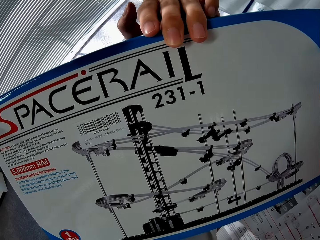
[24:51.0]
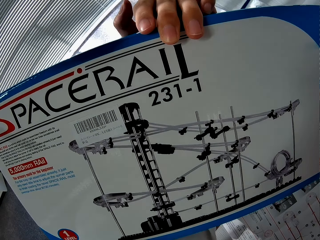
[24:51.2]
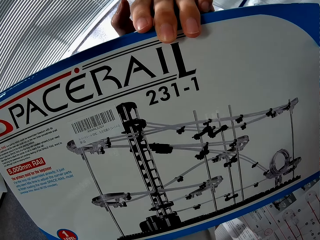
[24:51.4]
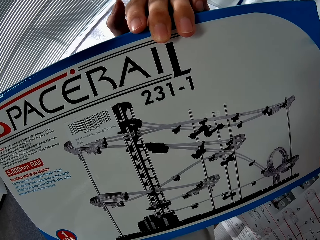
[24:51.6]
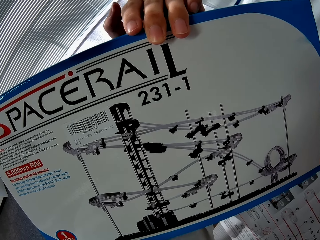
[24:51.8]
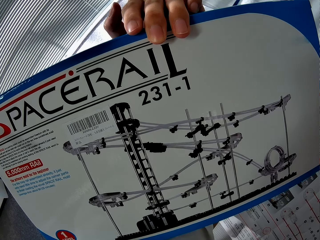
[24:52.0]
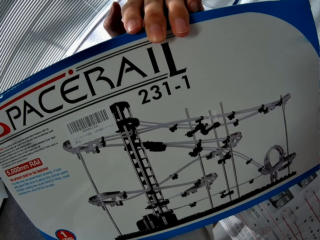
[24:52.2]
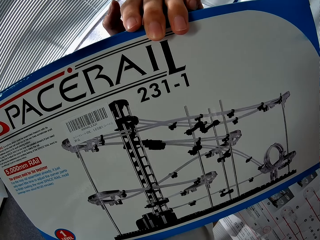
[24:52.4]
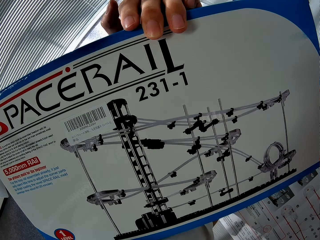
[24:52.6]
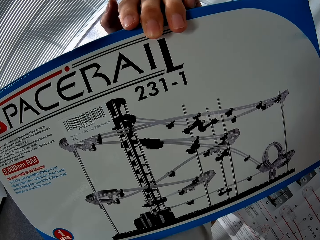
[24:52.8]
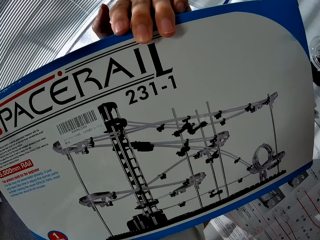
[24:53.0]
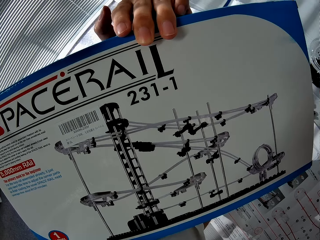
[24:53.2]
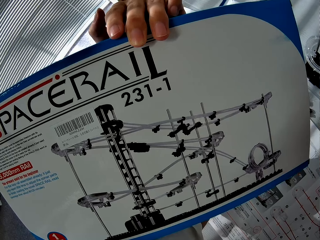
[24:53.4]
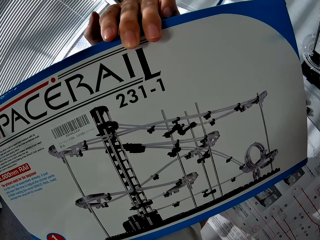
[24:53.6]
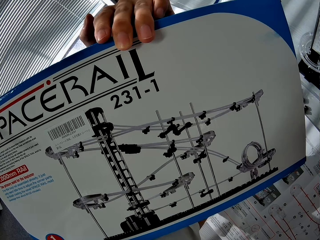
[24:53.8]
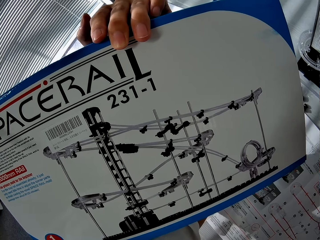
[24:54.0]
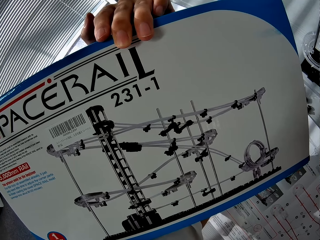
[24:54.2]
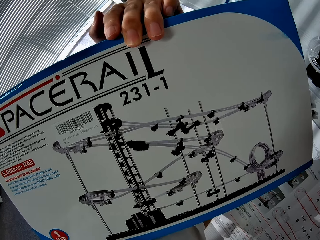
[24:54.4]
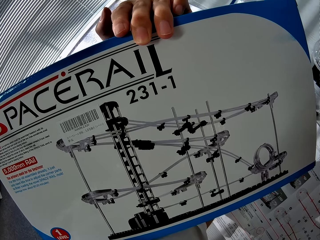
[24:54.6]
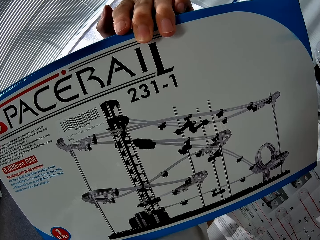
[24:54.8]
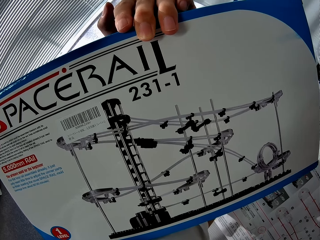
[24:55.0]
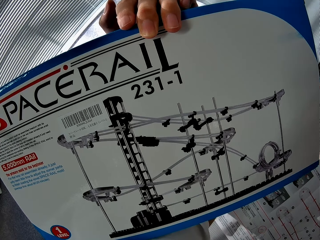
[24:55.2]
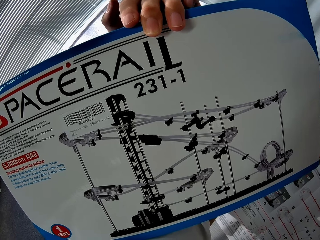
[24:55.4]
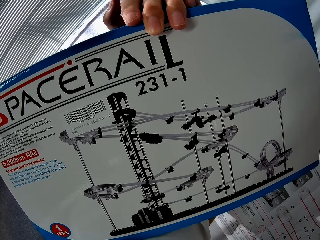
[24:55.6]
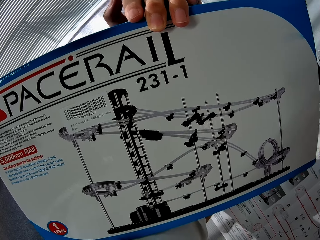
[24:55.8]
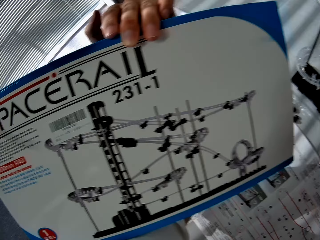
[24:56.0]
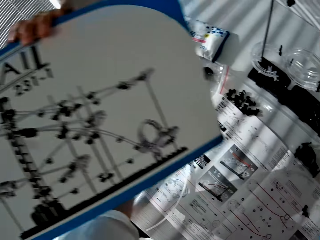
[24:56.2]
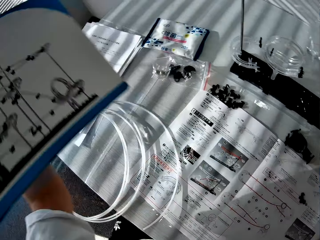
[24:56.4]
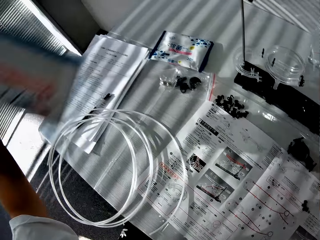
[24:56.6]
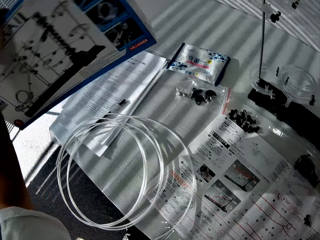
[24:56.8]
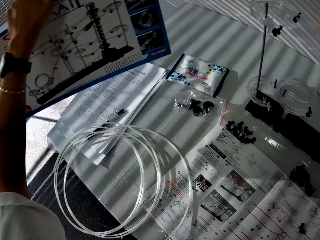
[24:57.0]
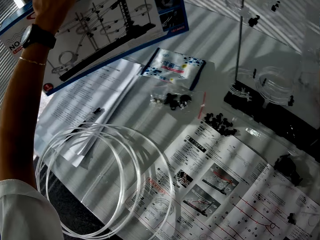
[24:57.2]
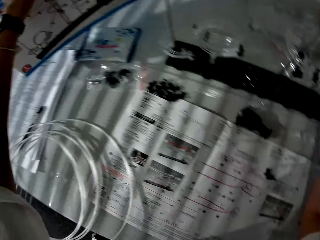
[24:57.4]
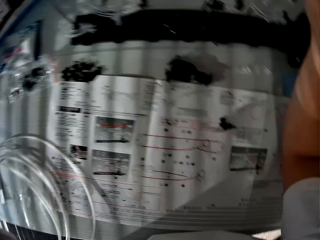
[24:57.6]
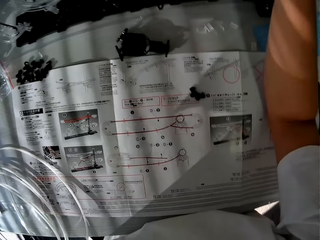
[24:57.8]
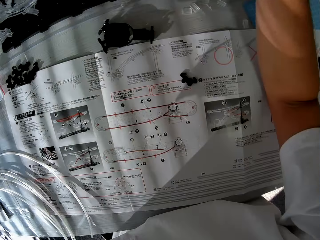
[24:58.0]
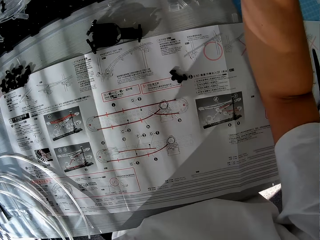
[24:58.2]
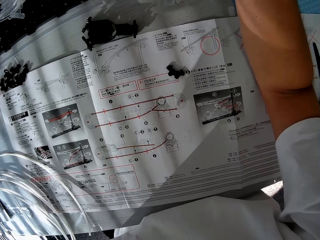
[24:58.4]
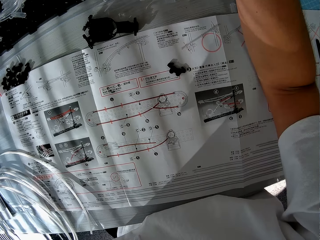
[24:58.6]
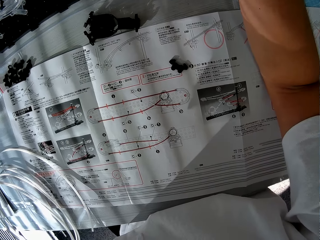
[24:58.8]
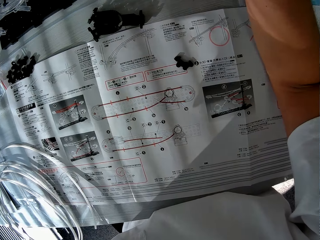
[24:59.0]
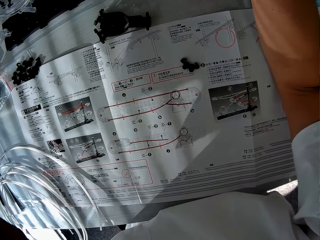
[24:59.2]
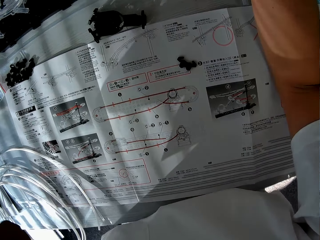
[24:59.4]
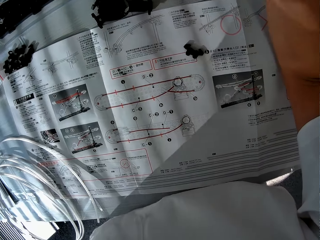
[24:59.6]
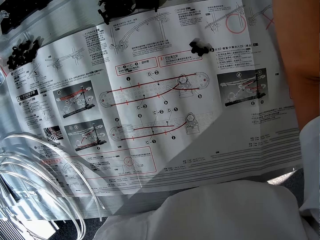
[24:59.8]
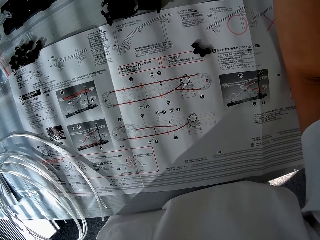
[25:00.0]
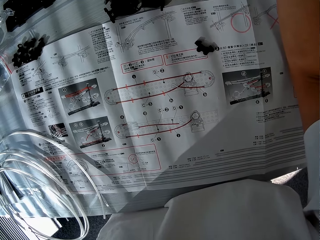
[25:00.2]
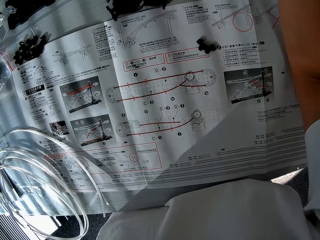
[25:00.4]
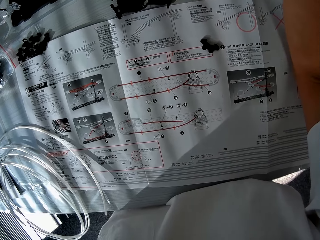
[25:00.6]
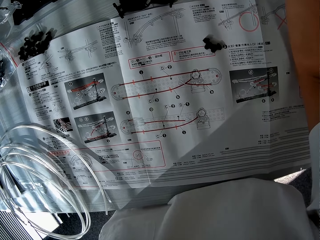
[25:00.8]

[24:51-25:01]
The camera wearer looks at the space rail image at the back of the carton. They put the space rail box on the table. They stare at the manual.
